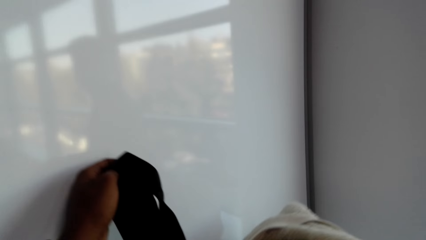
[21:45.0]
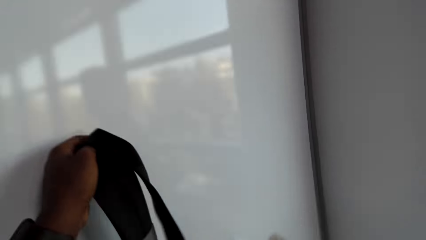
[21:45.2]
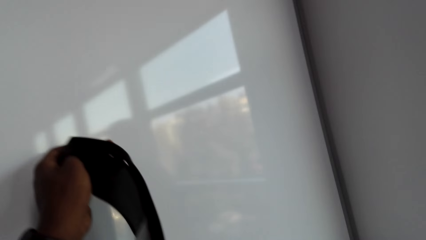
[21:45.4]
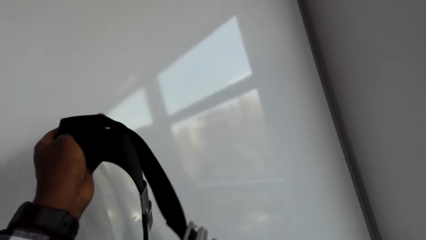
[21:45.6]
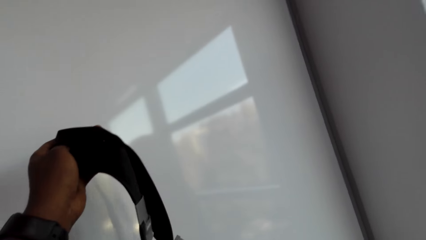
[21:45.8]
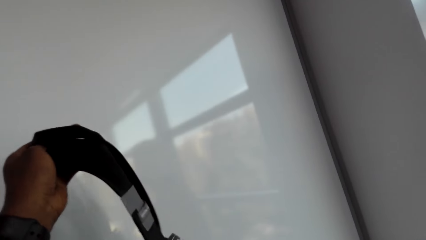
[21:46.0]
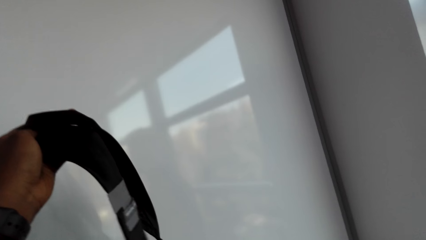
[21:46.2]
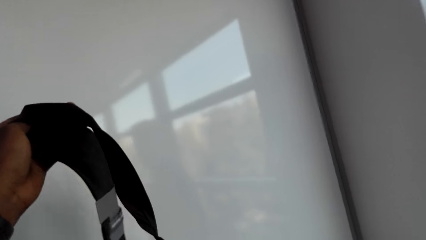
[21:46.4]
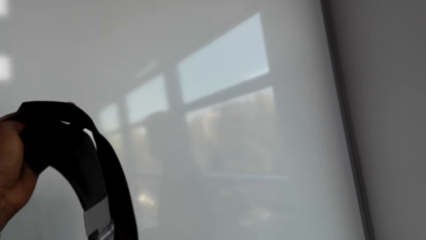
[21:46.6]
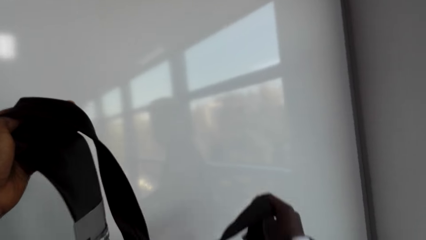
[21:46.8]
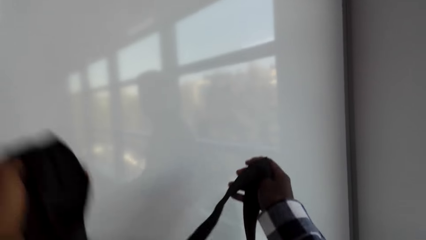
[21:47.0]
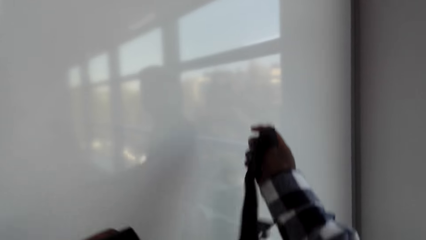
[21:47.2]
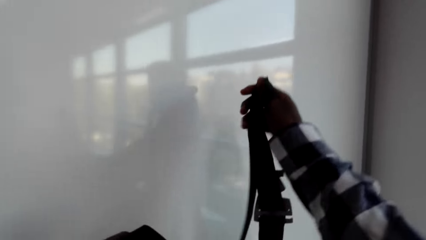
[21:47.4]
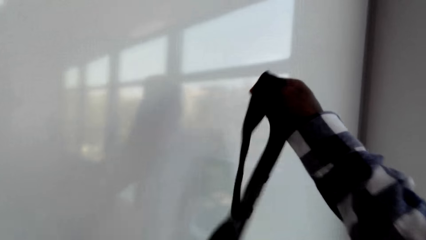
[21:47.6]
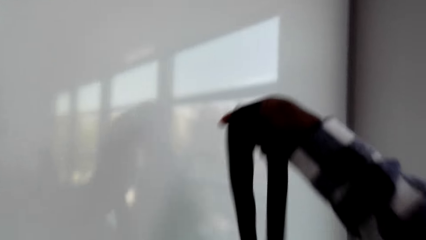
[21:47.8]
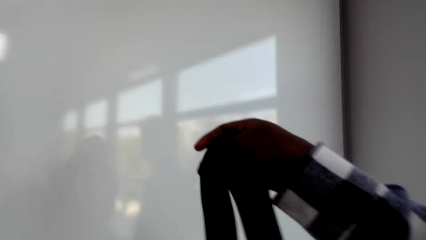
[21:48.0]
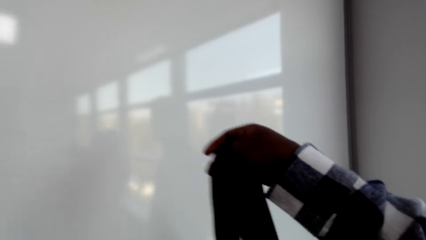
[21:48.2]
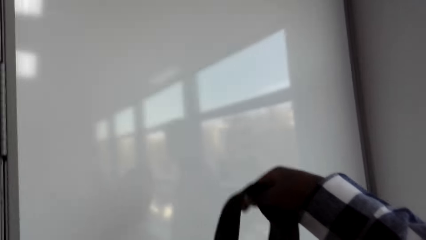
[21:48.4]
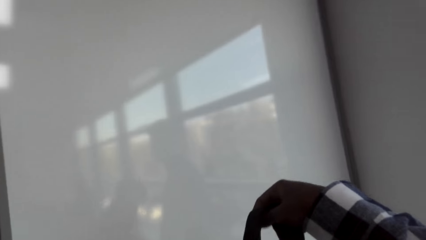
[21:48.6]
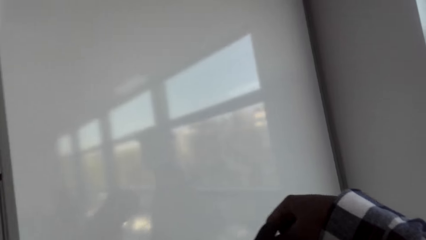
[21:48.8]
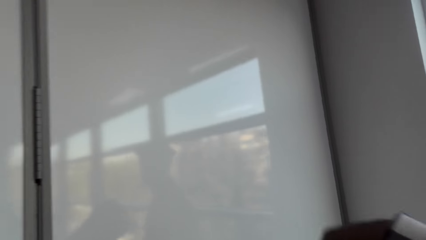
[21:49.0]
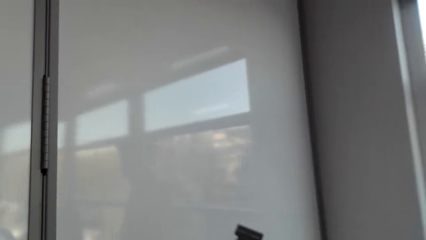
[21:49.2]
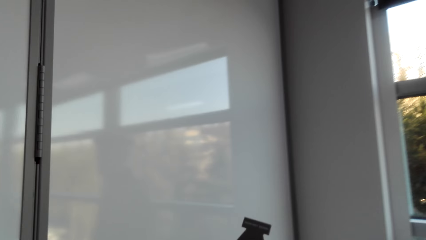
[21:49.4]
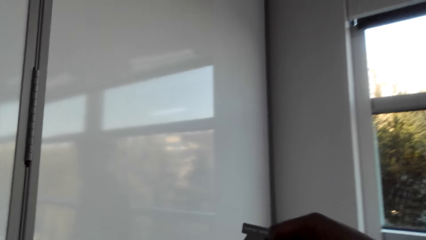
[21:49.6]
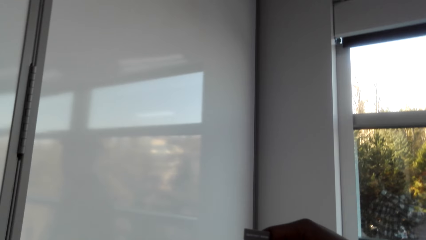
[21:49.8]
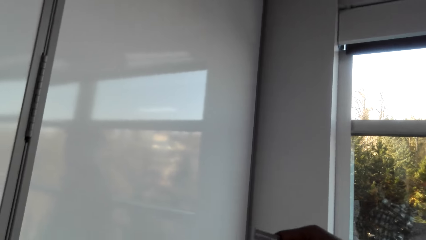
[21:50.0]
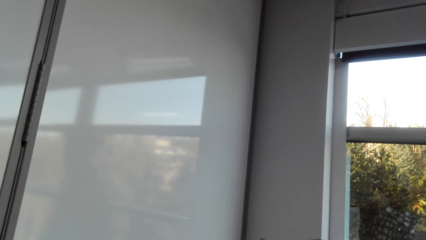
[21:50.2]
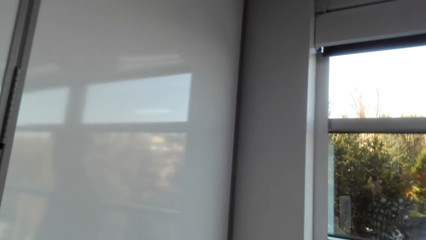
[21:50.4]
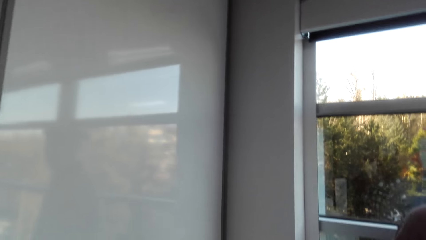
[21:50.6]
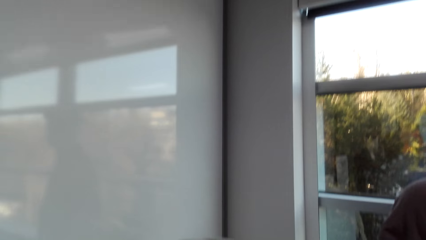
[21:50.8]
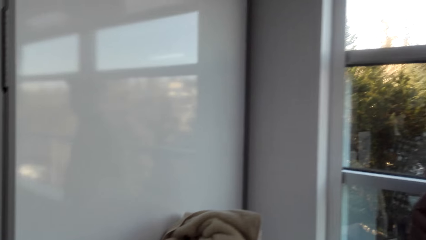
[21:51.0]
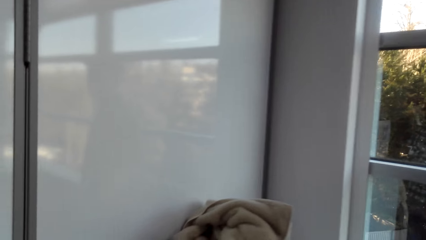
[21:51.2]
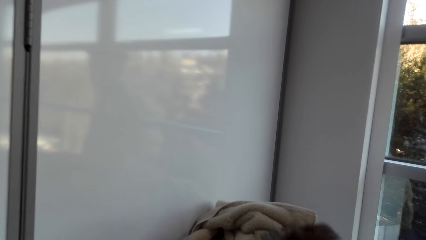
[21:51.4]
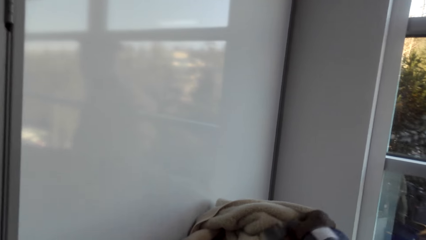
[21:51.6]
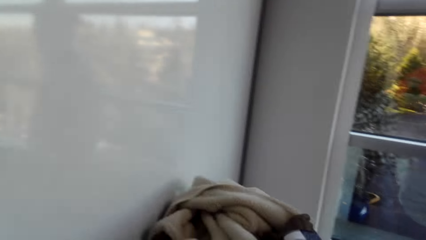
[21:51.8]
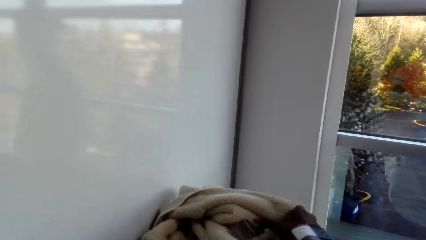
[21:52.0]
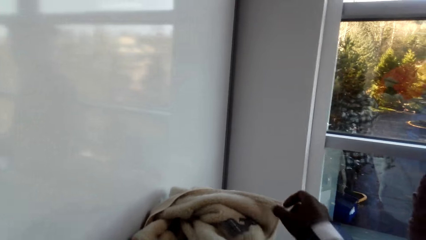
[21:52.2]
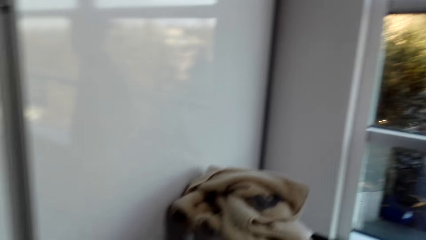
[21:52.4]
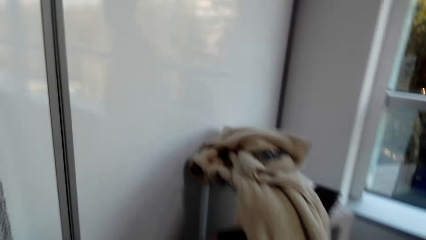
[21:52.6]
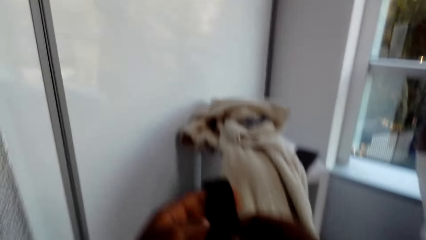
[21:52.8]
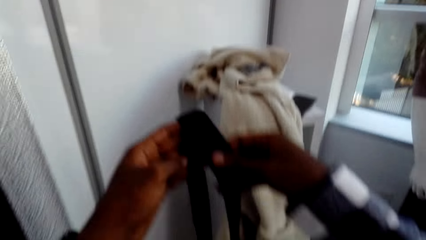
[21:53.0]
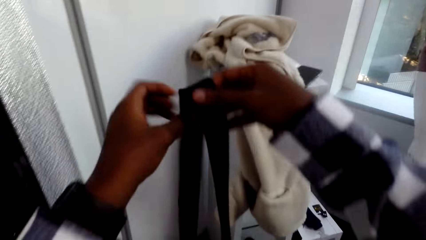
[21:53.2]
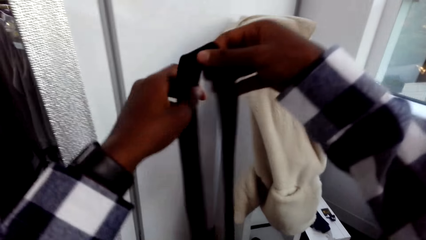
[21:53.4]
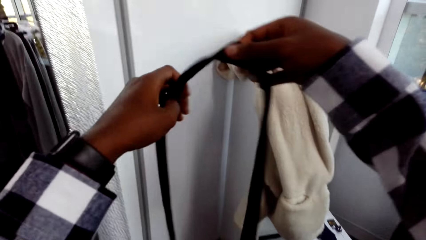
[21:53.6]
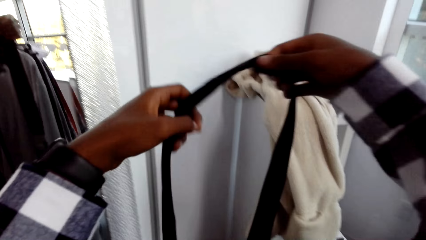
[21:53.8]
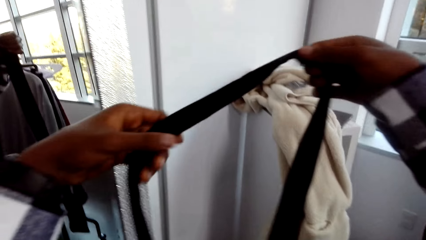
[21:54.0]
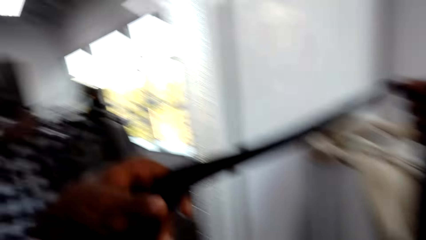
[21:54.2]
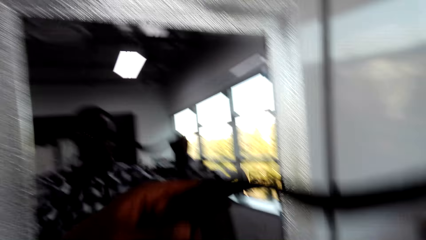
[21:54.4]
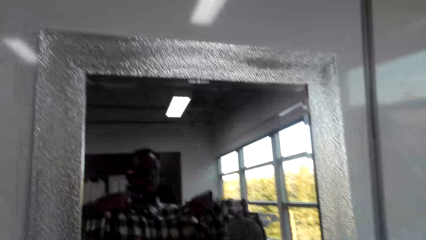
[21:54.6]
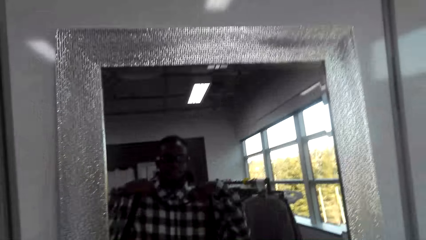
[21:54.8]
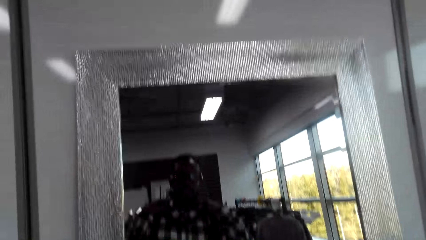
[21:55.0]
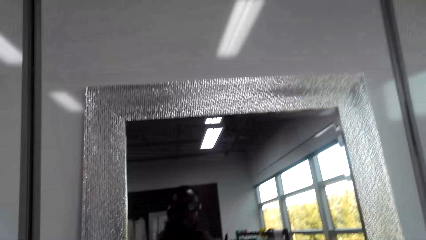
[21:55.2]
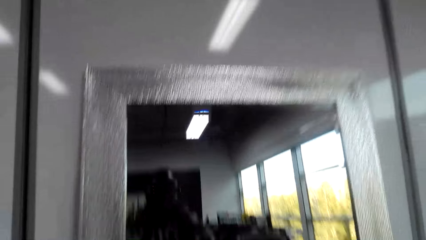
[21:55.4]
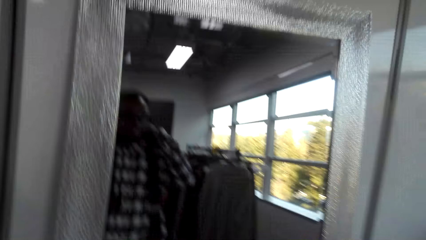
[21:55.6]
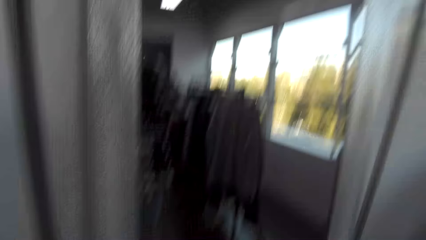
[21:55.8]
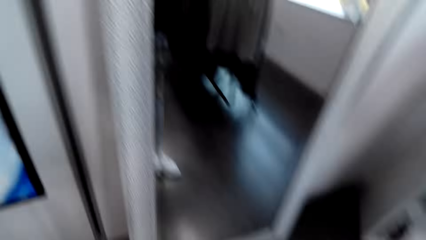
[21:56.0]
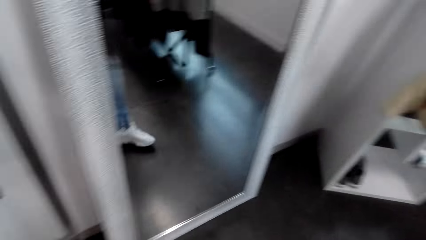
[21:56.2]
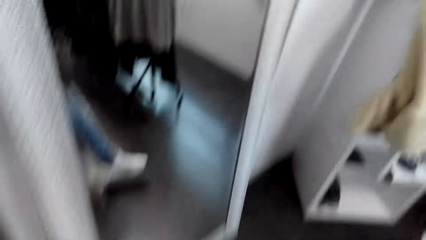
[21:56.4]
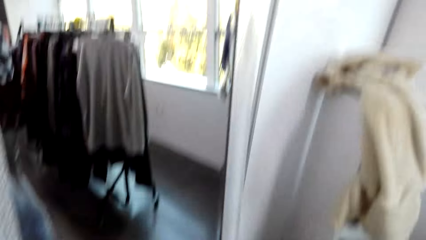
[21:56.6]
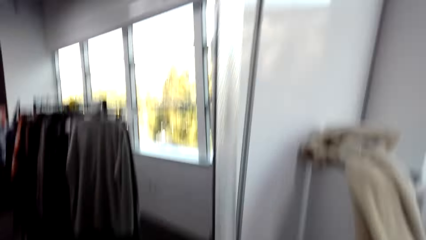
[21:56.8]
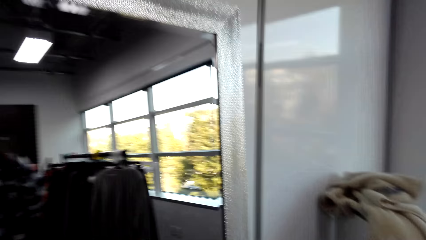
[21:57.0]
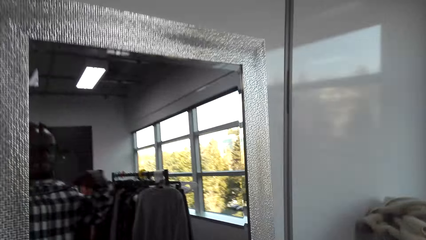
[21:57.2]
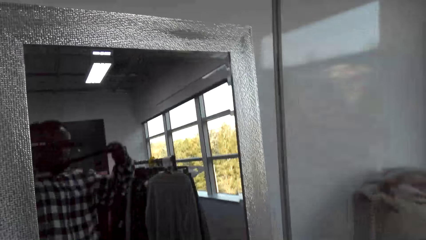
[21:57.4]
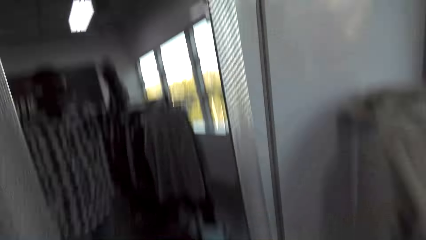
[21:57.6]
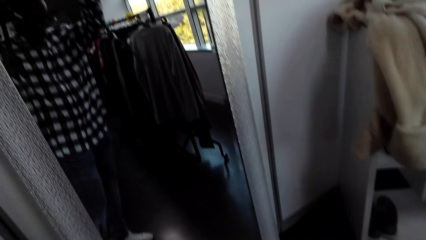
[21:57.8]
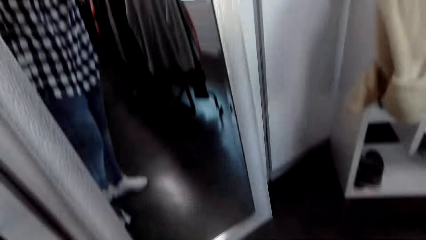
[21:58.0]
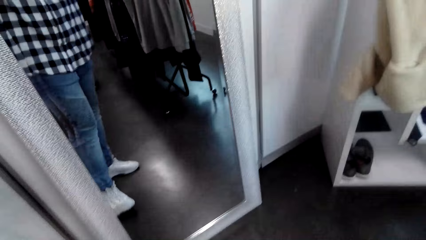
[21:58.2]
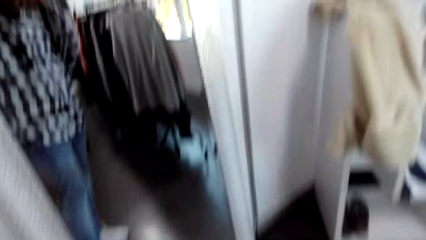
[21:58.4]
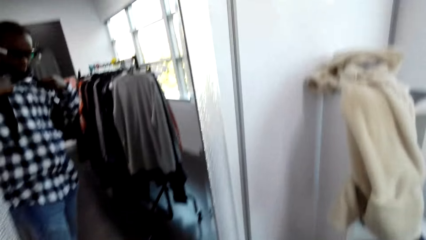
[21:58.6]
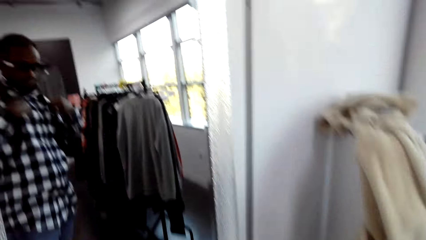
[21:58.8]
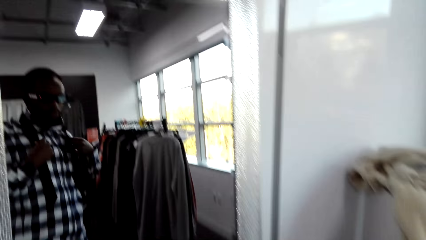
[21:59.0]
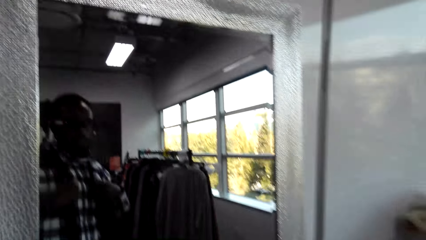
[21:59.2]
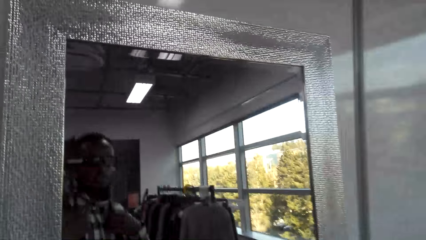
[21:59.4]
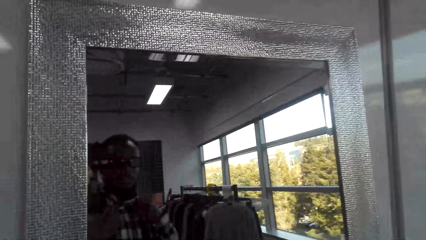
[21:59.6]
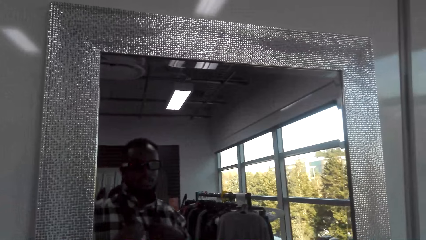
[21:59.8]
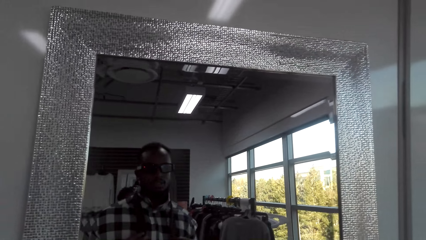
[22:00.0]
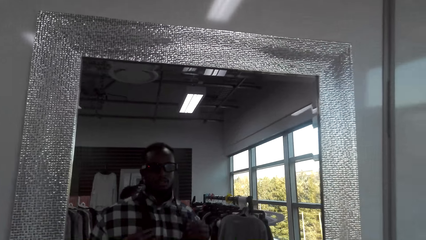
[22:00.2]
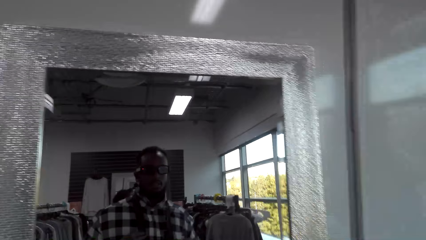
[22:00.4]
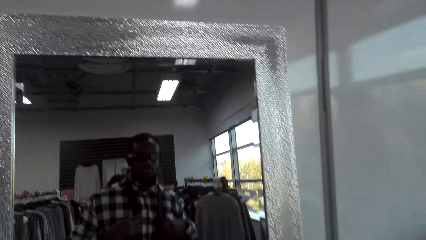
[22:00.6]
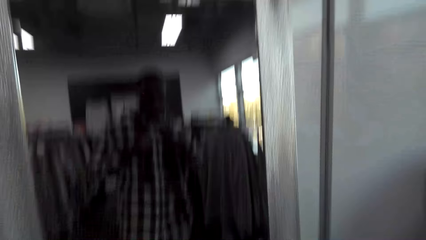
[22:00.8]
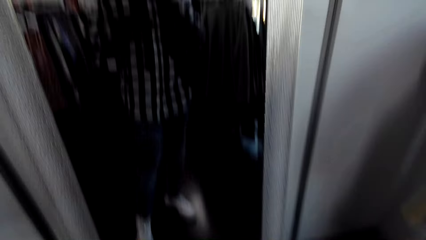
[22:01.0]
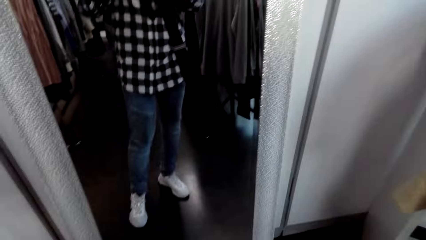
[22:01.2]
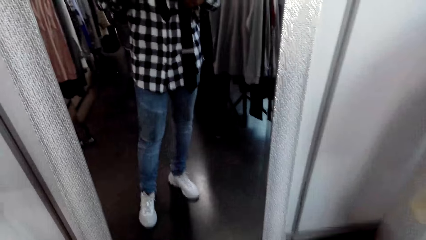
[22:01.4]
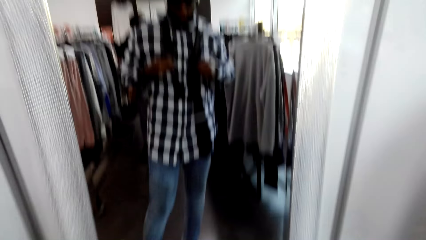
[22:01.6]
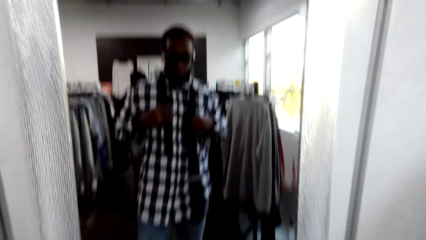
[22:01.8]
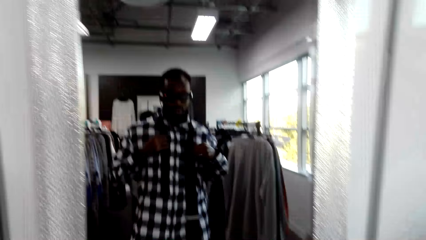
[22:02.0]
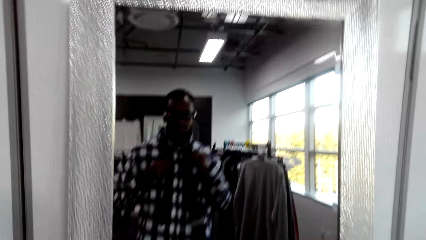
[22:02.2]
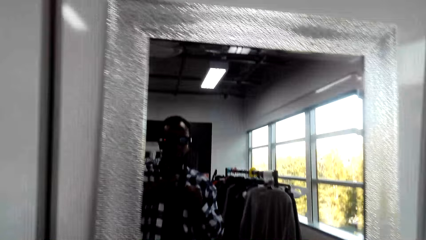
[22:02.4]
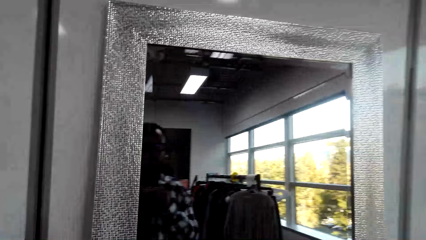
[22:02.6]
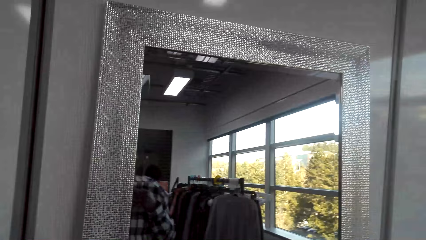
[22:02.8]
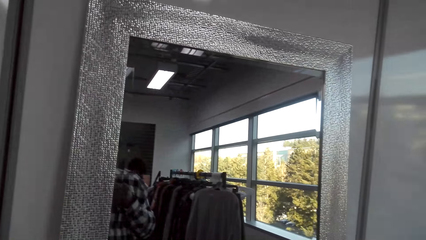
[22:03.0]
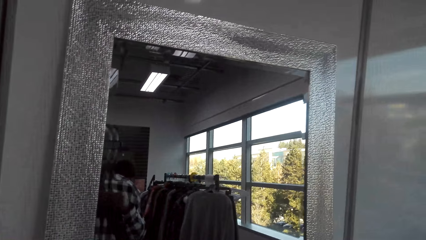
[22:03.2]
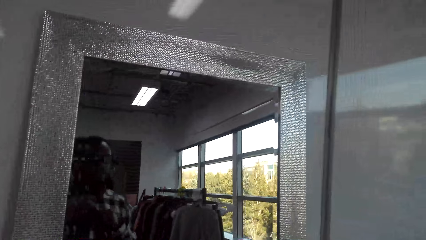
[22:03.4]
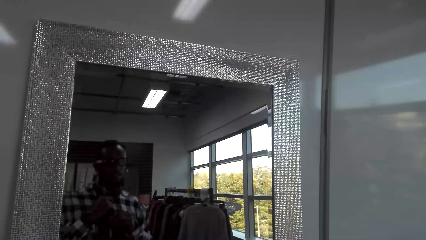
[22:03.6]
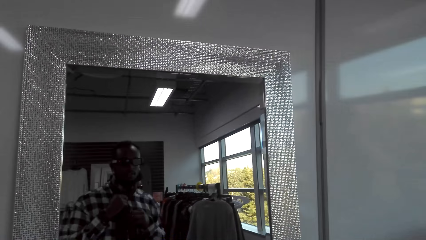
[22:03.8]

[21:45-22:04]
The camera wearer arranges the clothes. He picks up a tie from the stand. He moves around the shop. He places the tie on his neck. He puts on the necktie. He ties the tie on his neck.
